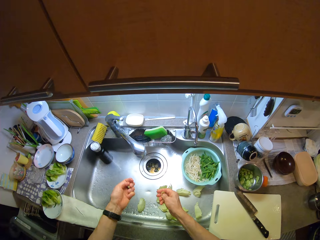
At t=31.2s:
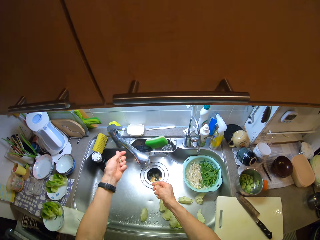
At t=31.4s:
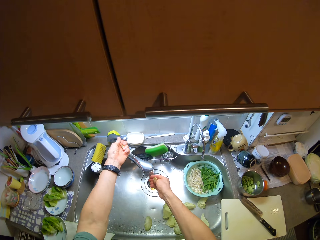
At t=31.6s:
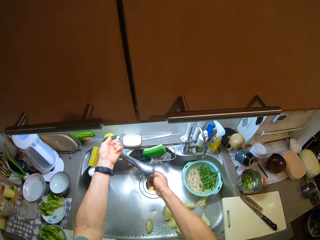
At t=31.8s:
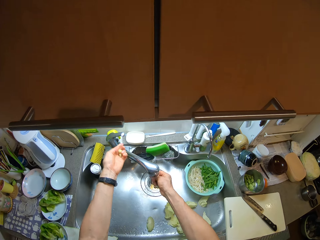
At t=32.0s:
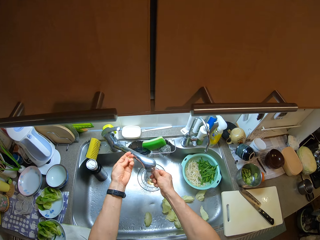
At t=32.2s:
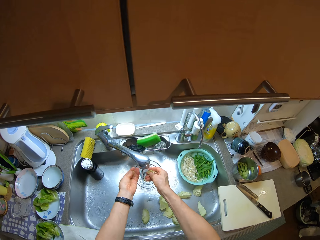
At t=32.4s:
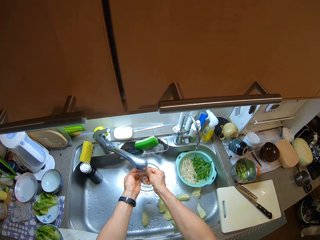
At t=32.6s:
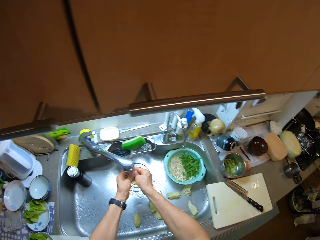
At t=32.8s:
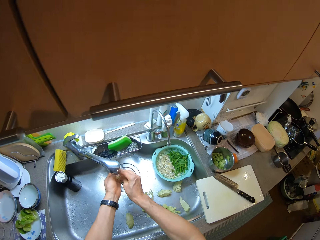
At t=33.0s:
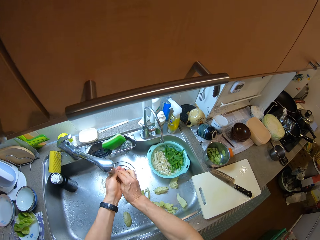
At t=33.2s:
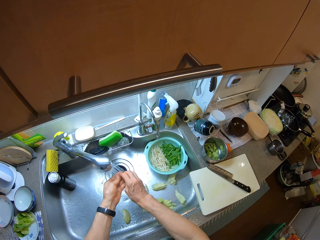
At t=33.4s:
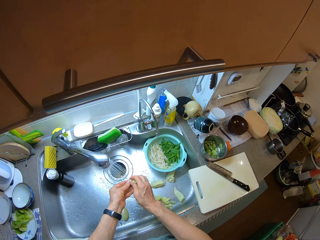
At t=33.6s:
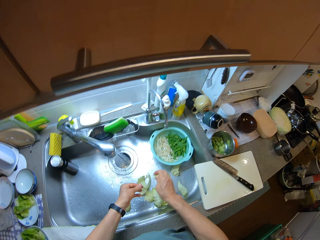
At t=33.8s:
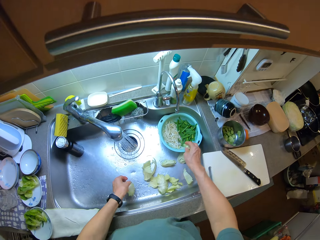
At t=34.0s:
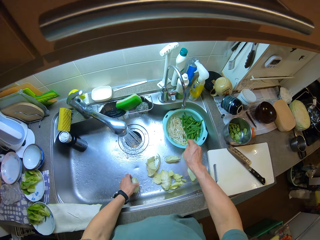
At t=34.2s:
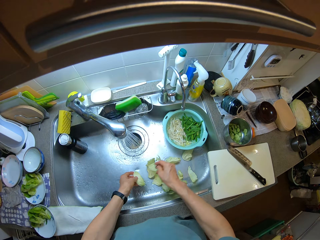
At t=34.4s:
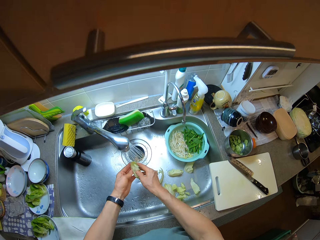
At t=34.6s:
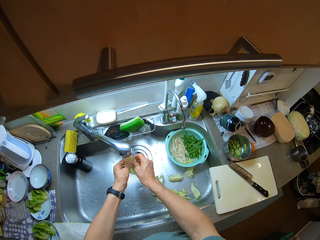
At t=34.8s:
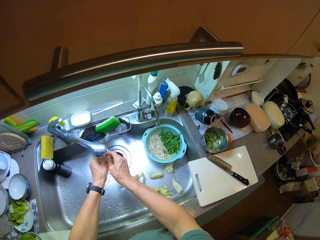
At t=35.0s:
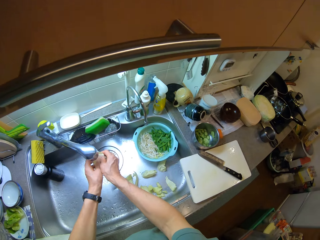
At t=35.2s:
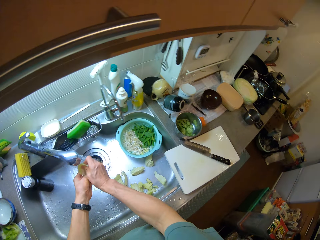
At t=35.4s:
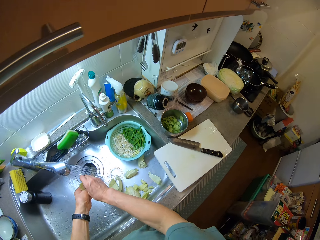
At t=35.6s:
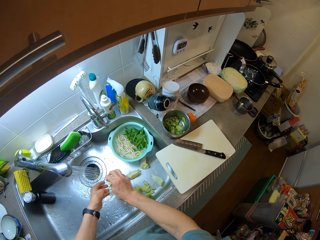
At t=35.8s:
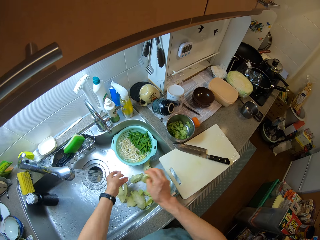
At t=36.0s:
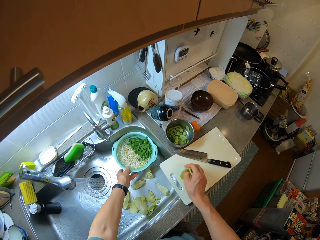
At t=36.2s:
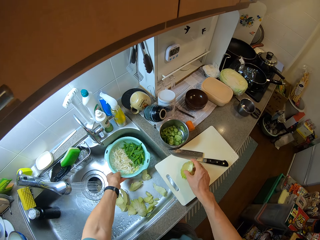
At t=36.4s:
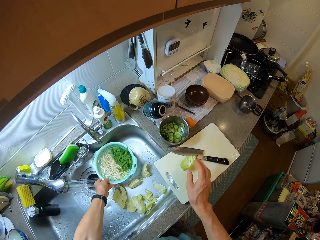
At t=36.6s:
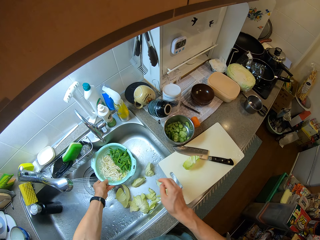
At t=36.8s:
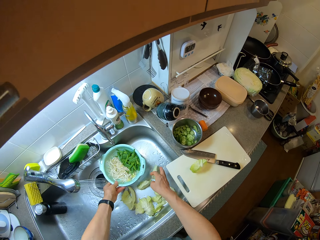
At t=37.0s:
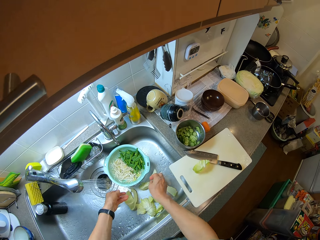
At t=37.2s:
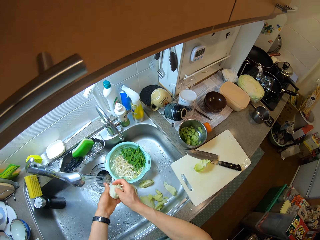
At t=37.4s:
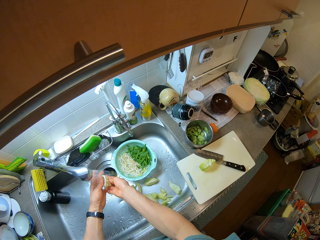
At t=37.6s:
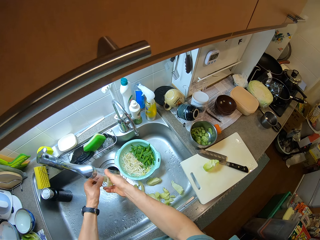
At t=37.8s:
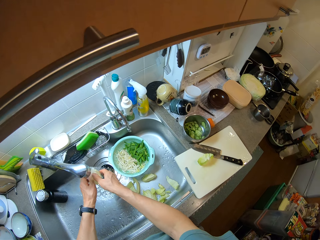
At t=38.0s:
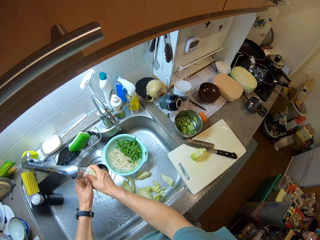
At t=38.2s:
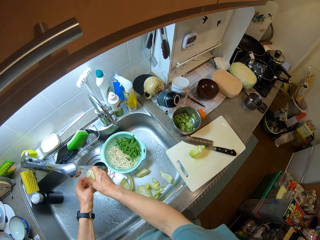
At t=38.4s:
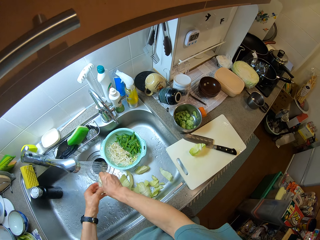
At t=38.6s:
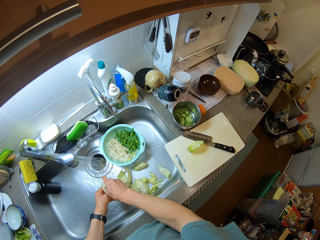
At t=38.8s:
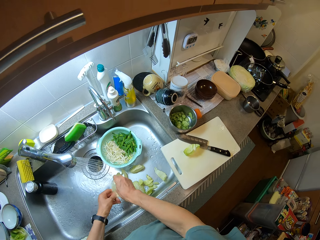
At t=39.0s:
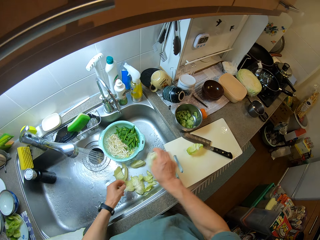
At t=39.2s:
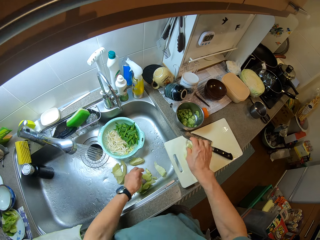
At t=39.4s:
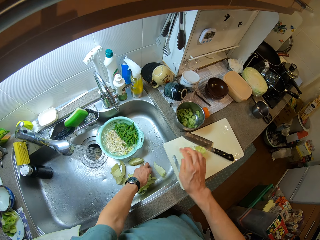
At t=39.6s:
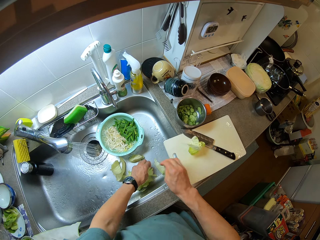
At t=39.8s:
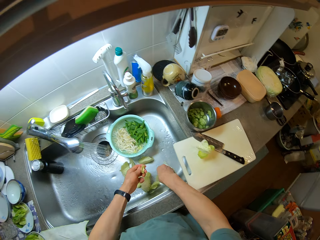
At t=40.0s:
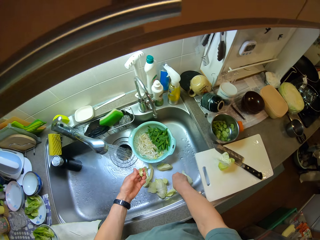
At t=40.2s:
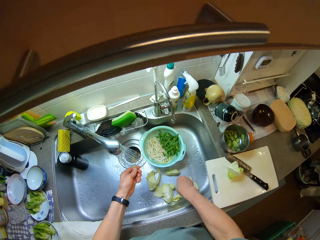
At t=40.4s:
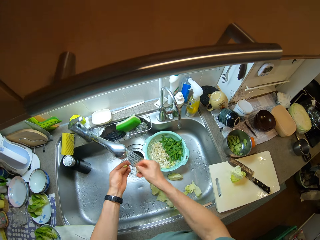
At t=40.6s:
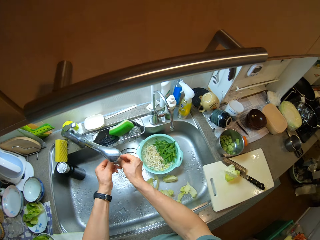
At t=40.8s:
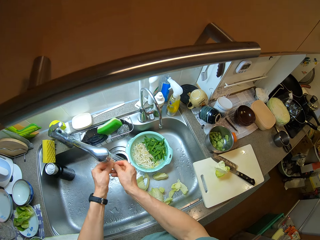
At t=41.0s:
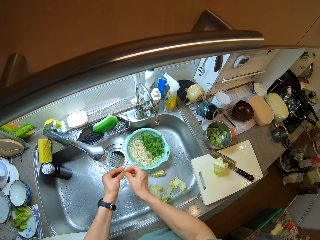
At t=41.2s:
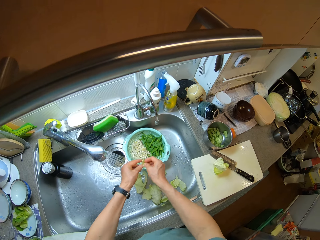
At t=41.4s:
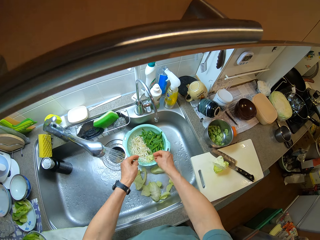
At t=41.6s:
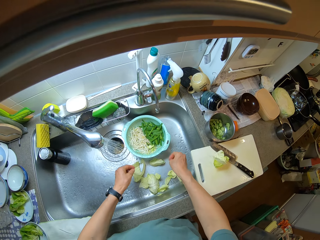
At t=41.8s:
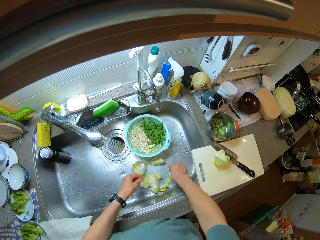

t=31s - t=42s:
The camera wearer opens a tap with his left hand. He rinses the layers of cabbage. He washes hands with tap water. He drops the layer of cabbage in a bowl. He picks the layer of cabbage from the sink with his left hand and rinses the layer of cabbage. He moves the bowl in the sink with his left hand. He drops the layer of cabbage on the chopping board. He picks the layer of cabbage from the sink with his right hand and rinses the layer of cabbage. He drops the layer of cabbage on the chopping board. He picks the layer of cabbage from the sink with his left hand. He picks the layer of cabbage from the sink with his right hand, rinses the layer of cabbage and drops the layer of cabbage in the bowl.

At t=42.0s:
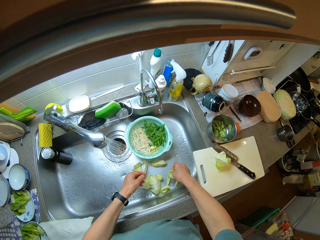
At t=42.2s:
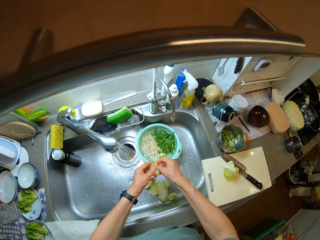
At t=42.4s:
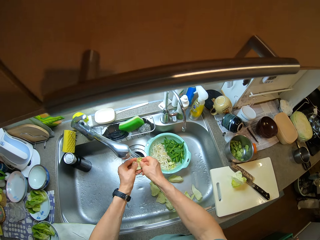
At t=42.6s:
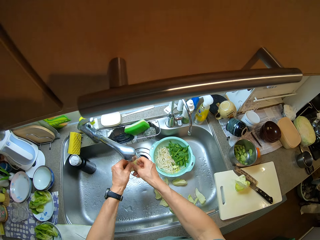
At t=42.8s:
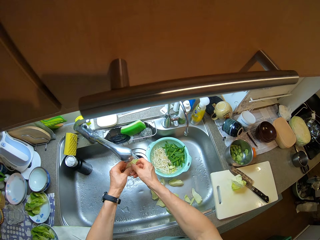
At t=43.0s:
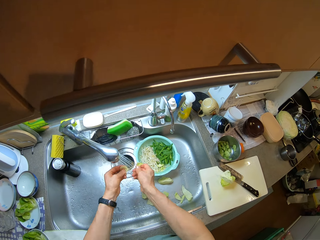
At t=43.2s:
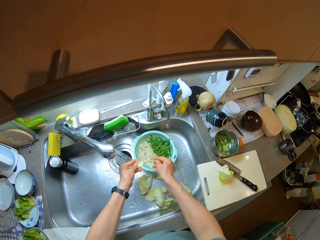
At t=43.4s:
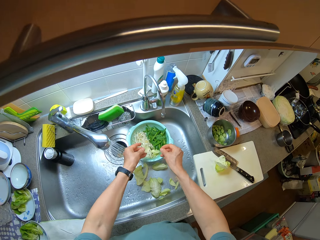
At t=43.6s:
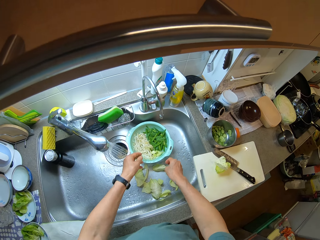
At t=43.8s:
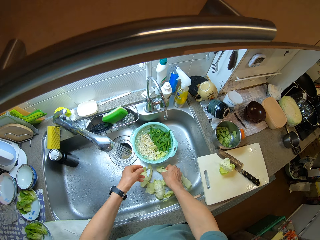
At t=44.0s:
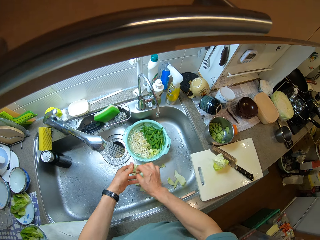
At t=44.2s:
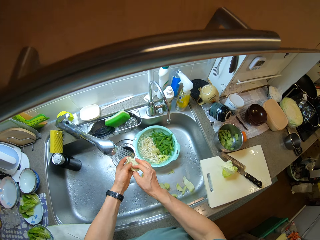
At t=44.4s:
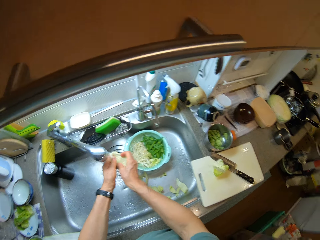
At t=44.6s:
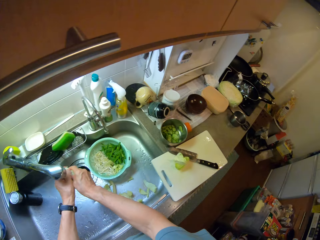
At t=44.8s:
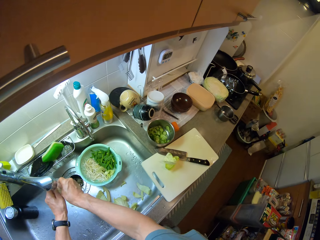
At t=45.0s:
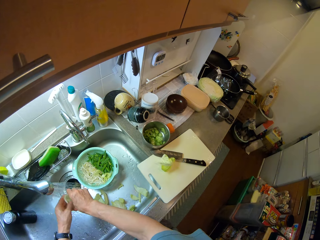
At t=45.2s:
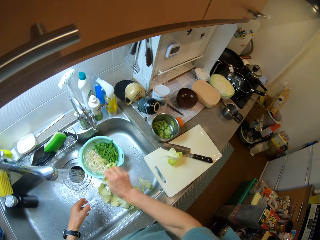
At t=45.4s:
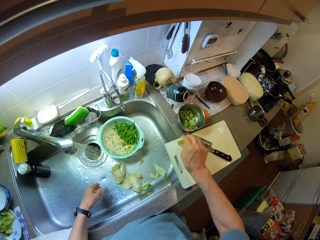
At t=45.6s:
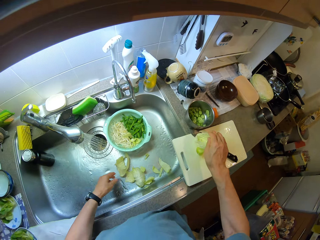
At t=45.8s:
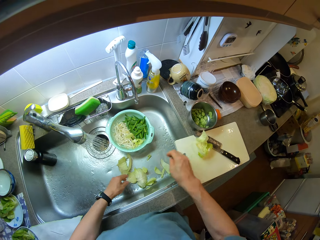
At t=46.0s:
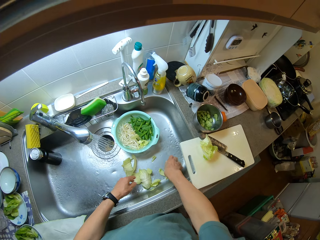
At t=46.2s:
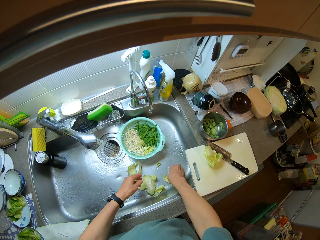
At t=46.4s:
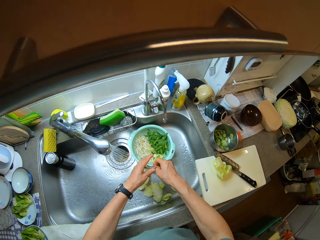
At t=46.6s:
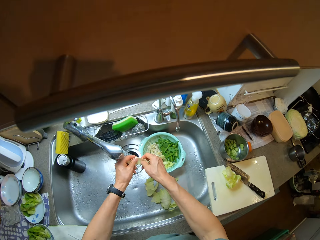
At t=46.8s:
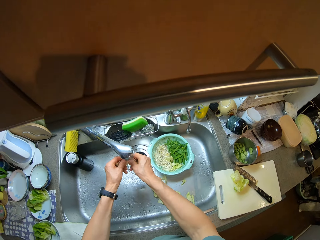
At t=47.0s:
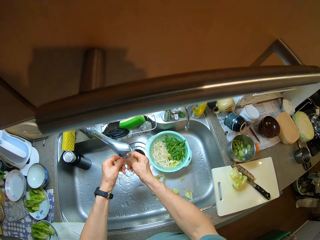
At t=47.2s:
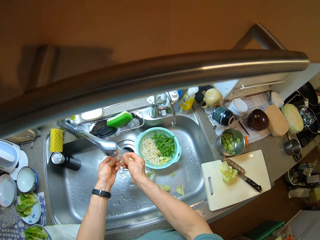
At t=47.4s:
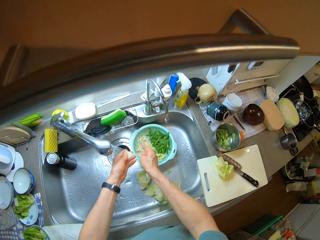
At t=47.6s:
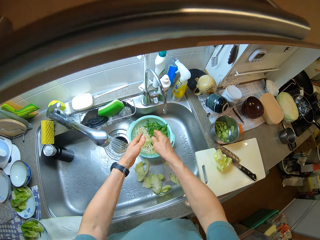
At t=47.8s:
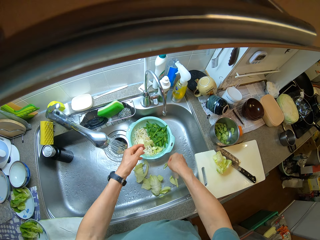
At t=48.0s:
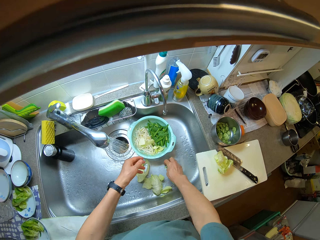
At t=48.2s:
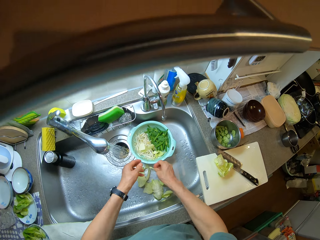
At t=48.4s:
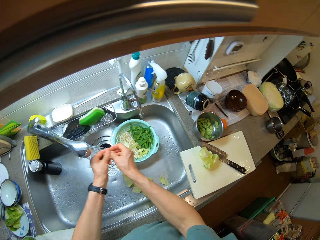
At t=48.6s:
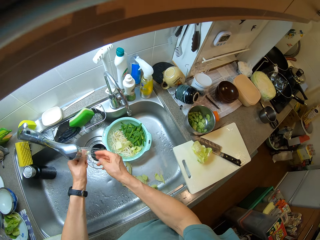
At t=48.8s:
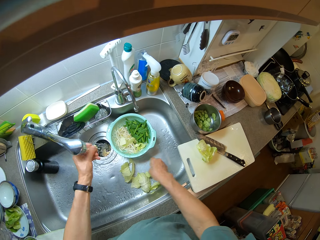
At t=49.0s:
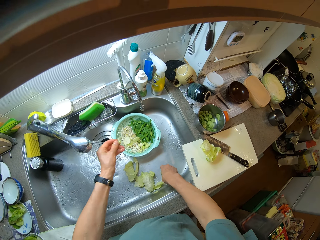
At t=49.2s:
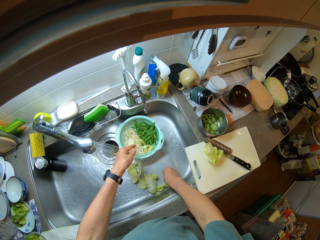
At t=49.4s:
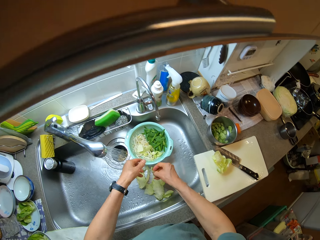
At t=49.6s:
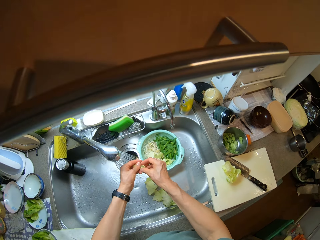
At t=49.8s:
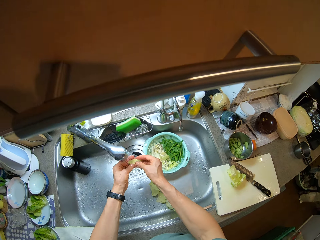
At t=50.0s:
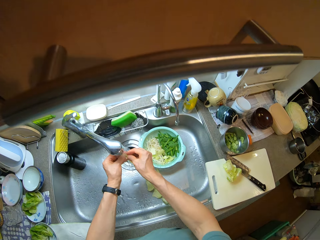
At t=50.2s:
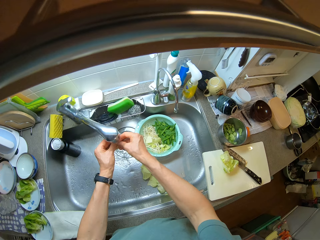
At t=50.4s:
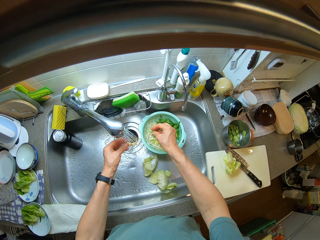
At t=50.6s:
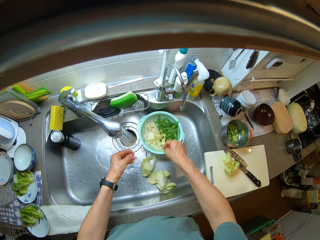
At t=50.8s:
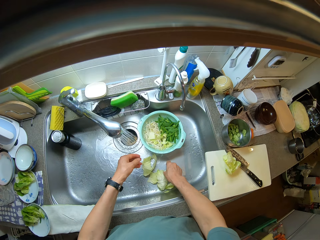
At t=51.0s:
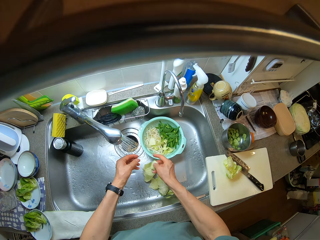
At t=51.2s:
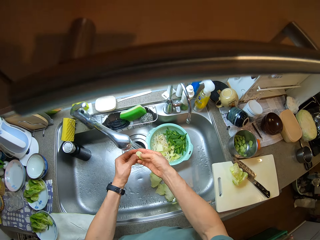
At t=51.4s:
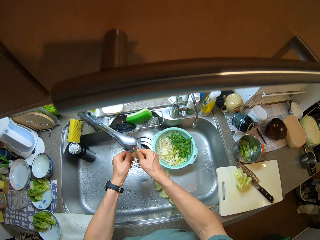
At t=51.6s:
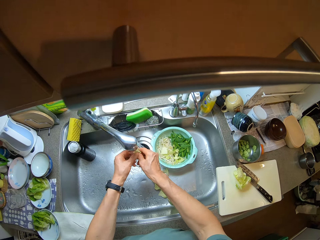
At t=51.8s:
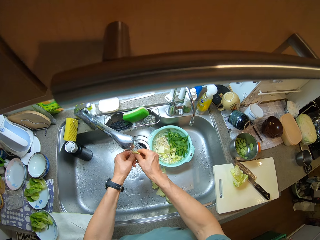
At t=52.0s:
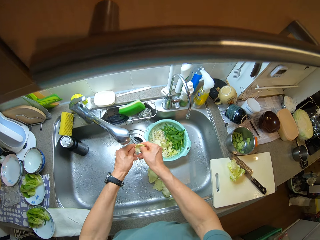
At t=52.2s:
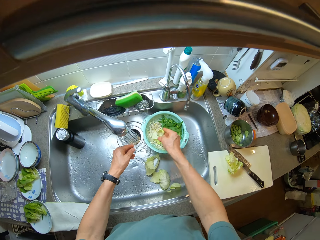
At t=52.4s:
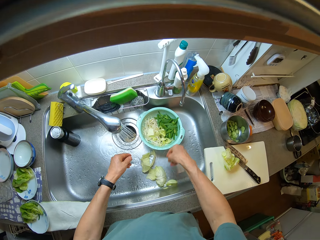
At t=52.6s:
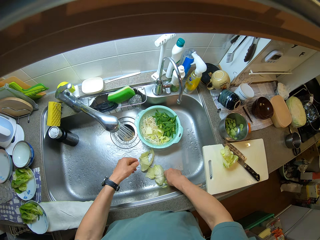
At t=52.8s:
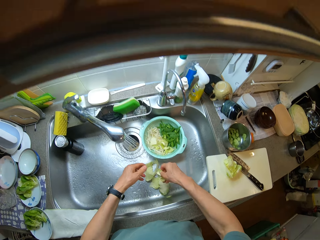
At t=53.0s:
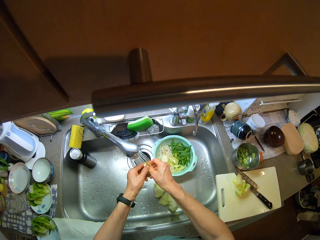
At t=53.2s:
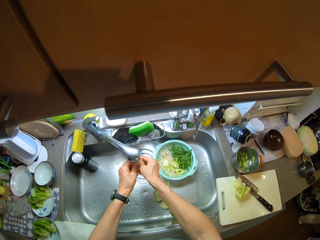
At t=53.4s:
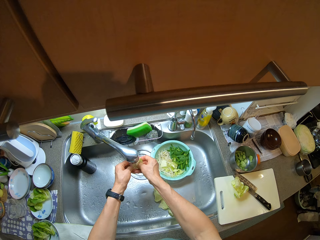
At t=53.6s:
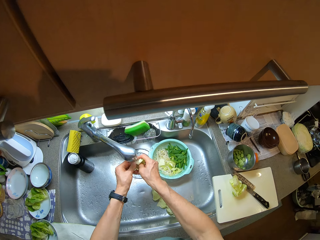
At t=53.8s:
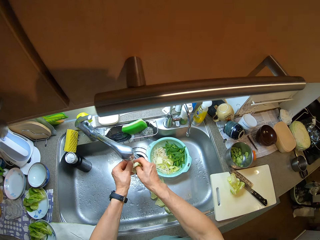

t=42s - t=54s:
The camera wearer picks the layer of cabbage from the sink with his right hand, rinses the layer of cabbage and drops the layer of cabbage in the bowl. He picks the layer of cabbage from the sink with his right hand, rinses the layer of cabbage and drops the layer of cabbage on the chopping board. He picks the layer of cabbage from the sink with his right hand, rinses the layer of cabbage and drops the layer of cabbage in the bowl. He picks the layer of cabbage from the sink with his right hand and rinses the layer of cabbage. He picks the layer of cabbage from the sink with his right hand and drops the layer of cabbage in the bowl. He rinses the layer of cabbage and drops the layer of cabbage in the bowl. He picks the layer of cabbage from the sink with his right hand, rinses the layer of cabbage and drops the layer of cabbage in the bowl. He picks the layer of cabbage from the sink with his right hand and rinses the layer of cabbage.
